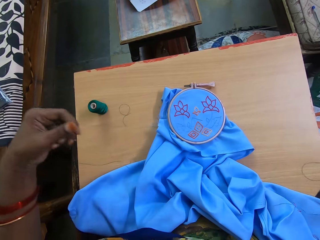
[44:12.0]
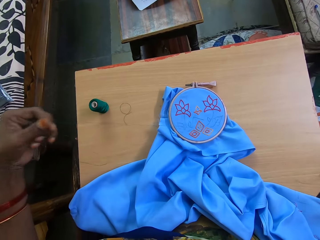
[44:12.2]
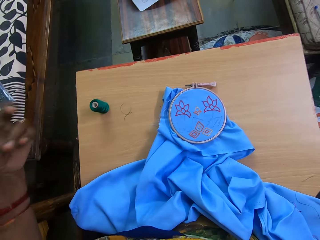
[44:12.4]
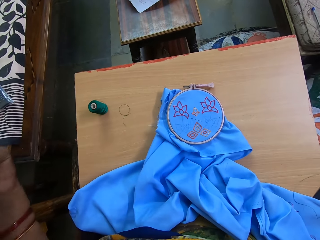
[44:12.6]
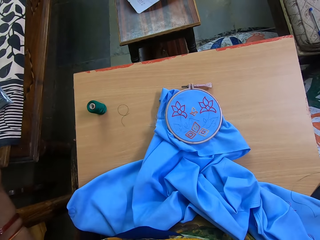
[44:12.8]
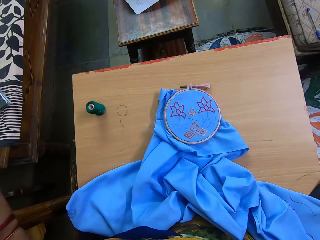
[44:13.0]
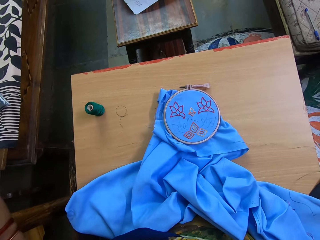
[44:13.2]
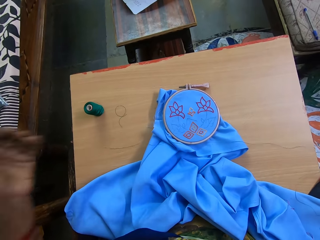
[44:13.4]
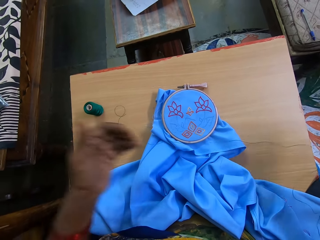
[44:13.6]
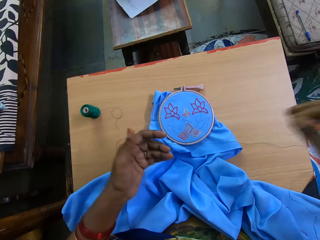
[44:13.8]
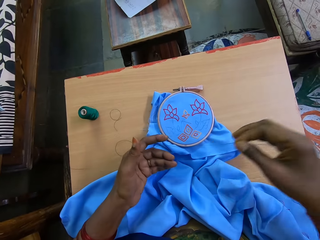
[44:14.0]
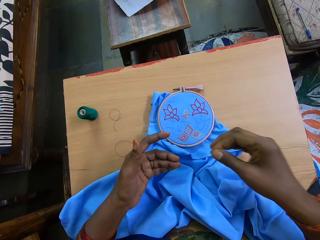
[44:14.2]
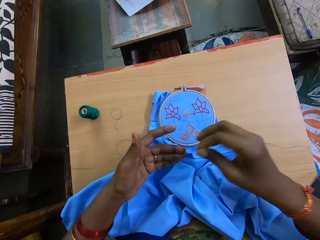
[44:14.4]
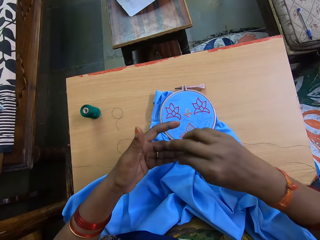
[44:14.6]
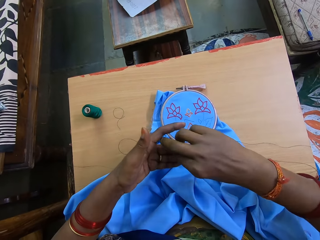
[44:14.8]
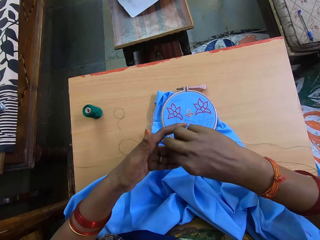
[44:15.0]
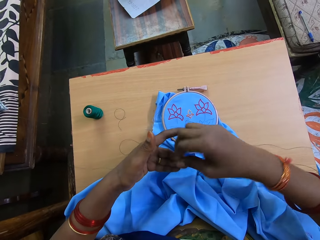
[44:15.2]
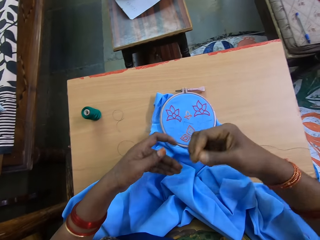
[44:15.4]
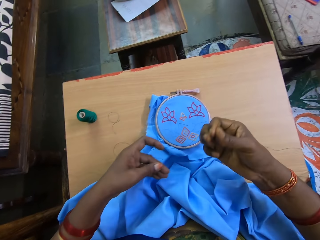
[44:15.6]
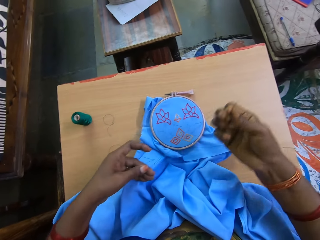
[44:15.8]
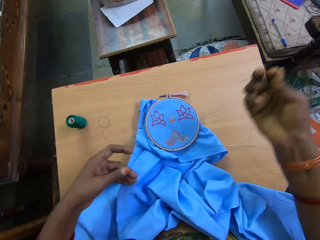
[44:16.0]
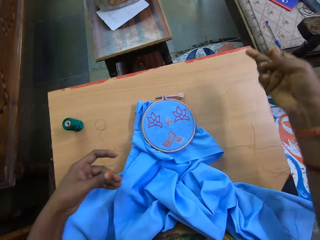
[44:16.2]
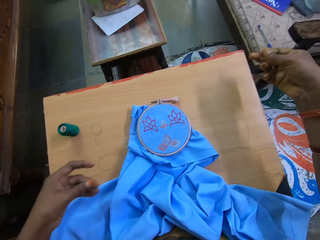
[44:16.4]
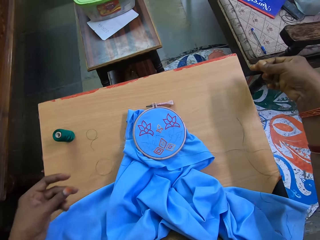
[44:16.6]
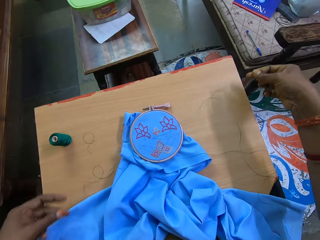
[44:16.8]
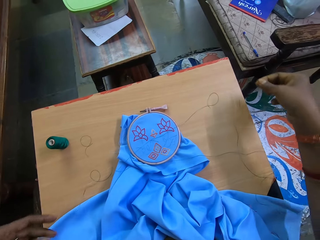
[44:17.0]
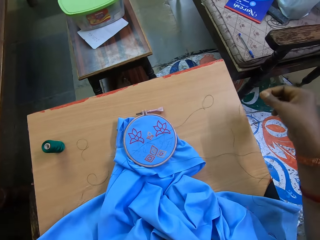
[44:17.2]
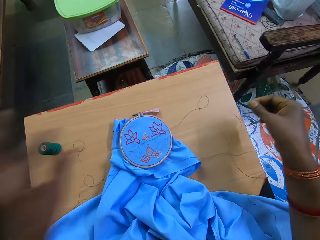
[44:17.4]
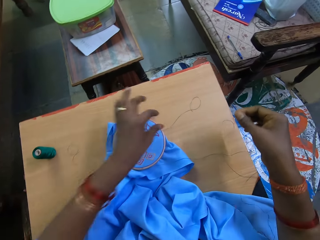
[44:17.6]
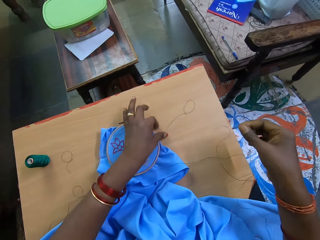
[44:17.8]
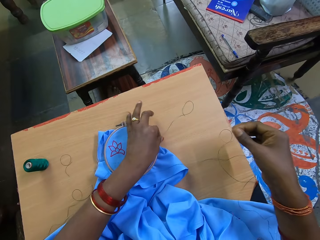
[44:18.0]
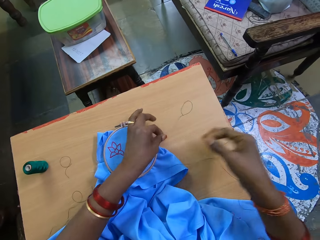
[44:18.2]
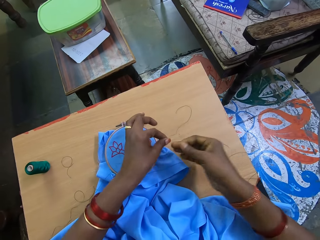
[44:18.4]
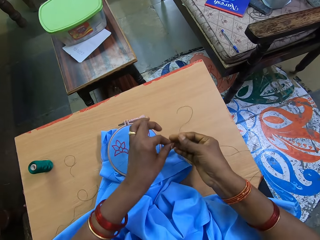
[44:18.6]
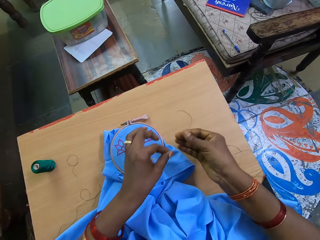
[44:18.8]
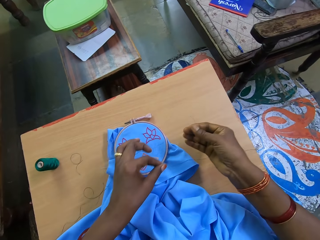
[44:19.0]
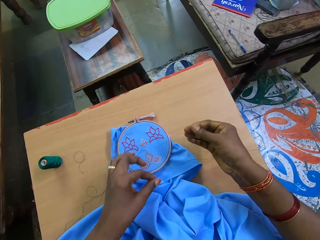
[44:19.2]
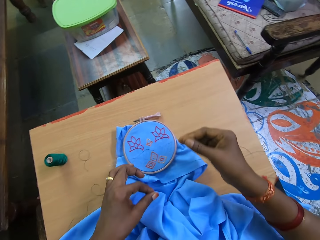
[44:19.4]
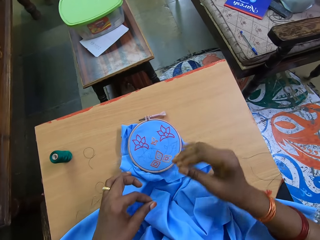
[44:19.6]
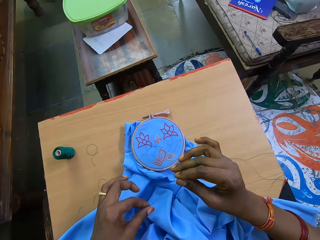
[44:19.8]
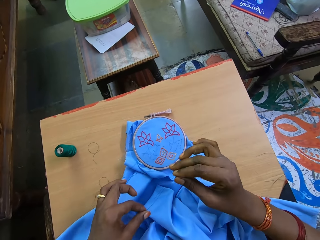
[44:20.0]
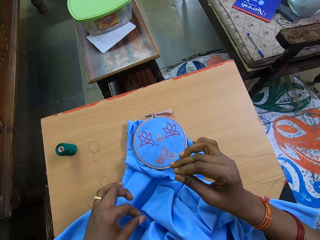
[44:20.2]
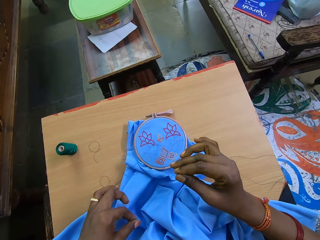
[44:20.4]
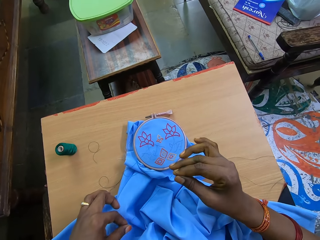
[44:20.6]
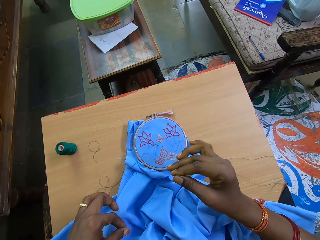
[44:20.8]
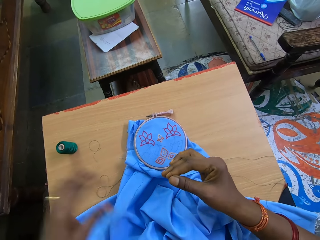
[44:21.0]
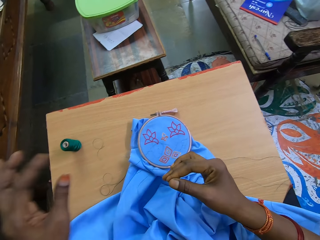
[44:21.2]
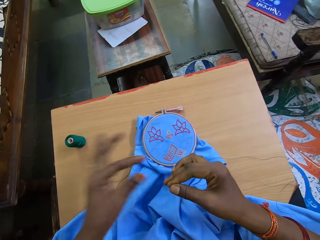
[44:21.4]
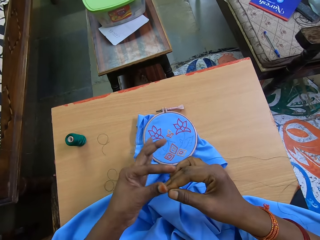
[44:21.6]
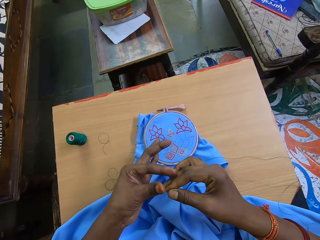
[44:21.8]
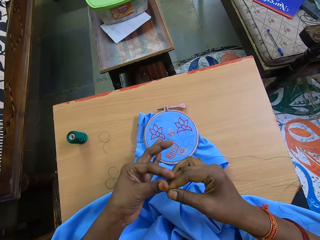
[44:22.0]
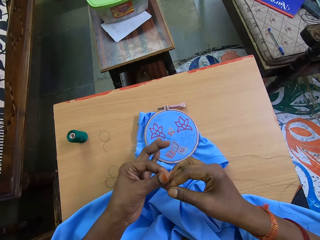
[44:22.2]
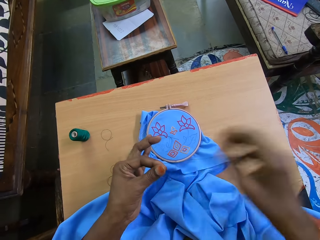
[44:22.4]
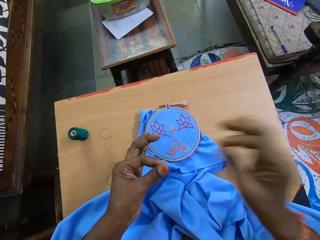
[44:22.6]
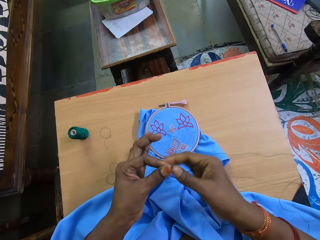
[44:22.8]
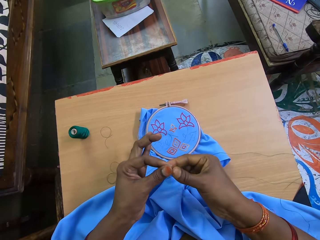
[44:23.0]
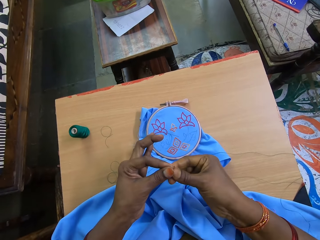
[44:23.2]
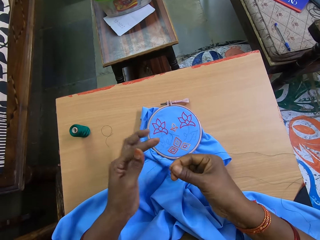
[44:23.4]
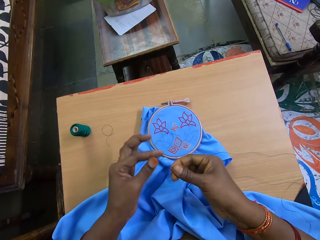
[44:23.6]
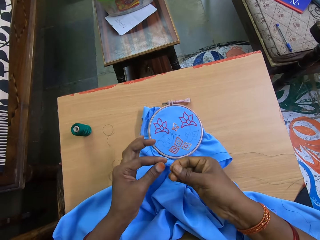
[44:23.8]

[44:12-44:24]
The camera wearer straightens the thread.

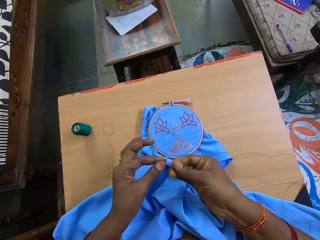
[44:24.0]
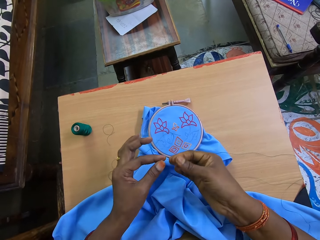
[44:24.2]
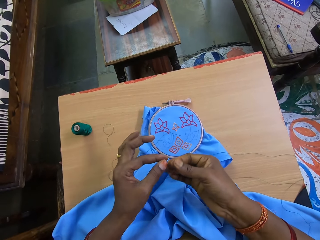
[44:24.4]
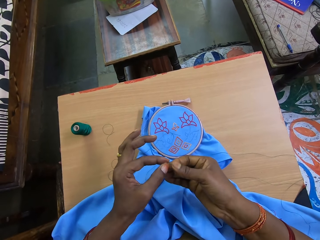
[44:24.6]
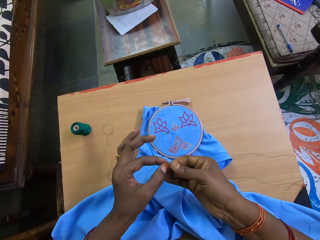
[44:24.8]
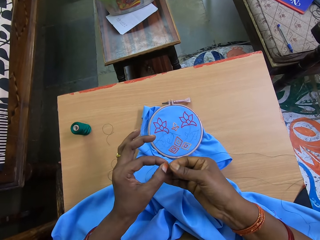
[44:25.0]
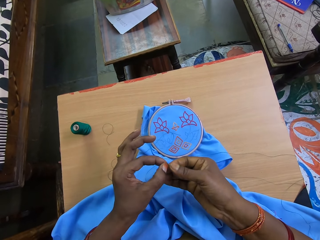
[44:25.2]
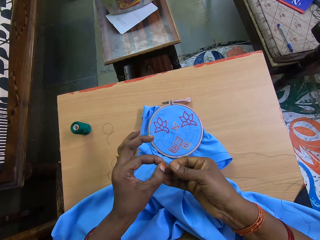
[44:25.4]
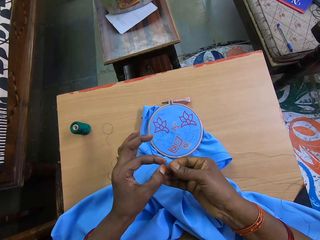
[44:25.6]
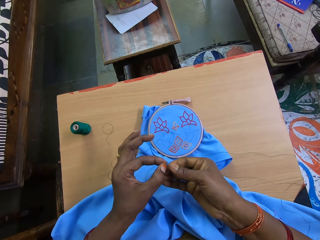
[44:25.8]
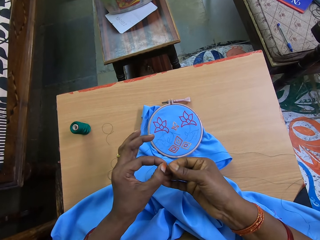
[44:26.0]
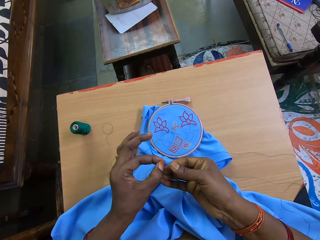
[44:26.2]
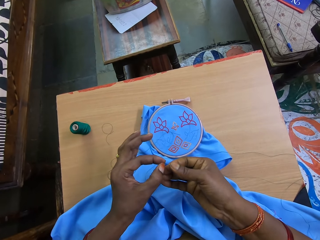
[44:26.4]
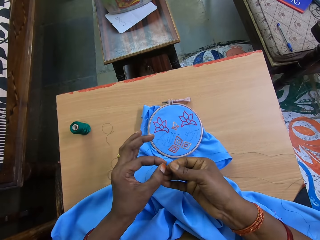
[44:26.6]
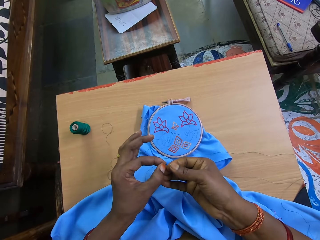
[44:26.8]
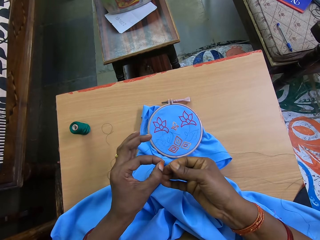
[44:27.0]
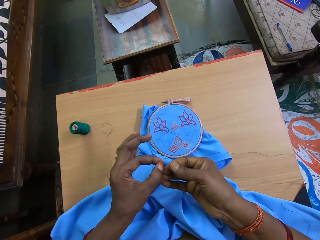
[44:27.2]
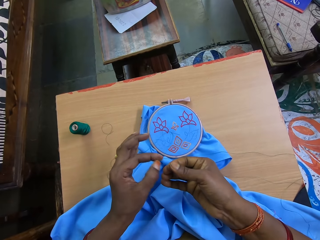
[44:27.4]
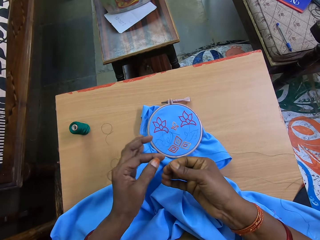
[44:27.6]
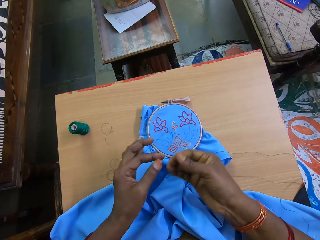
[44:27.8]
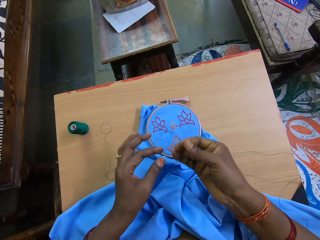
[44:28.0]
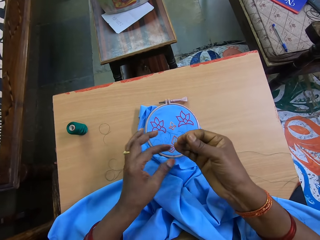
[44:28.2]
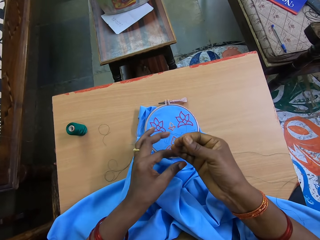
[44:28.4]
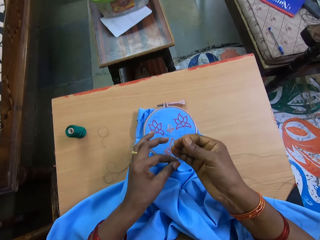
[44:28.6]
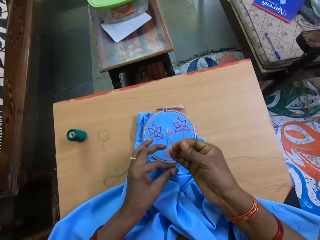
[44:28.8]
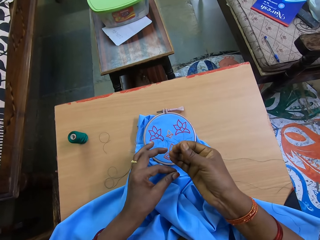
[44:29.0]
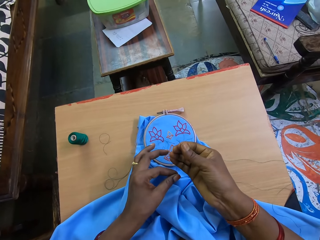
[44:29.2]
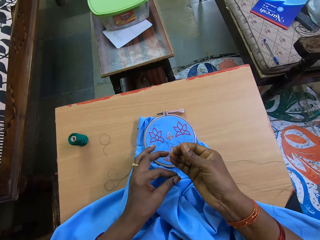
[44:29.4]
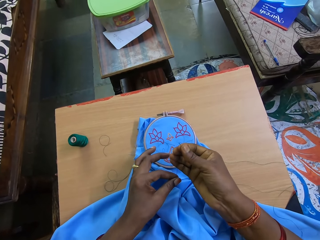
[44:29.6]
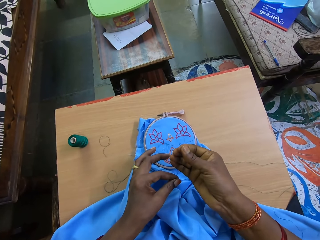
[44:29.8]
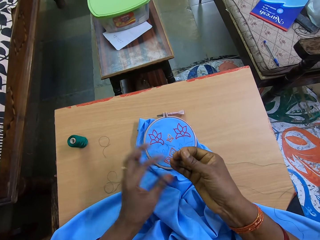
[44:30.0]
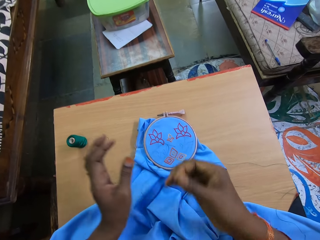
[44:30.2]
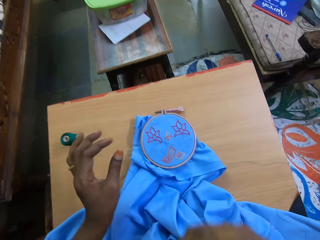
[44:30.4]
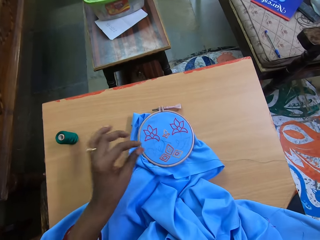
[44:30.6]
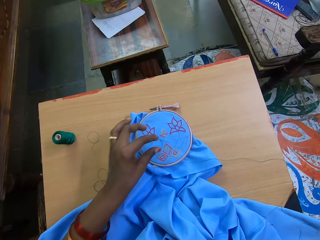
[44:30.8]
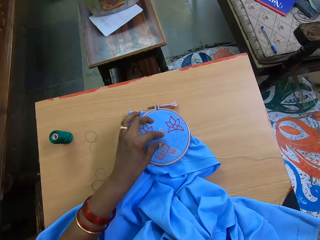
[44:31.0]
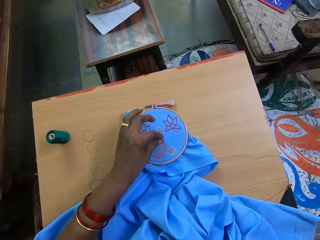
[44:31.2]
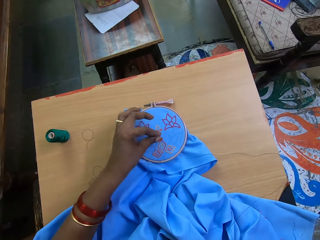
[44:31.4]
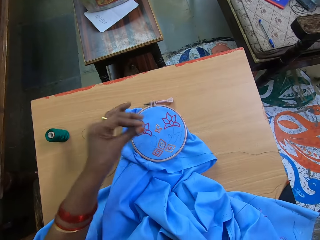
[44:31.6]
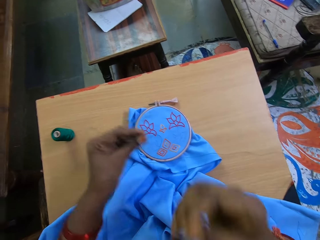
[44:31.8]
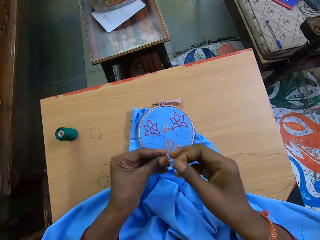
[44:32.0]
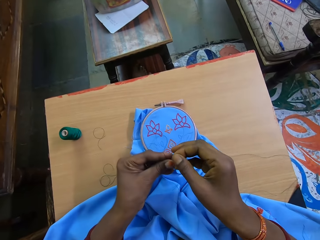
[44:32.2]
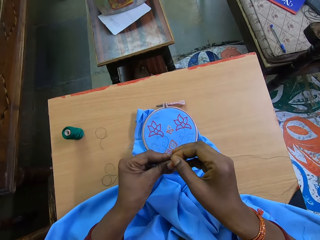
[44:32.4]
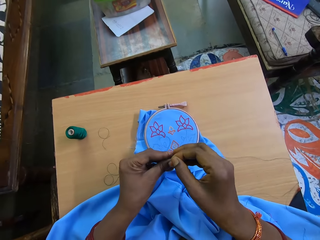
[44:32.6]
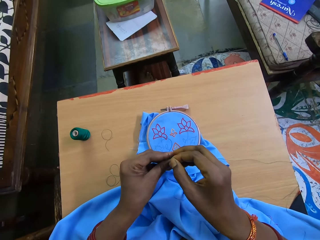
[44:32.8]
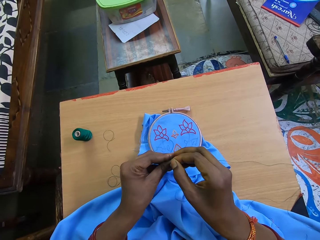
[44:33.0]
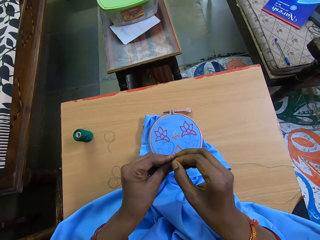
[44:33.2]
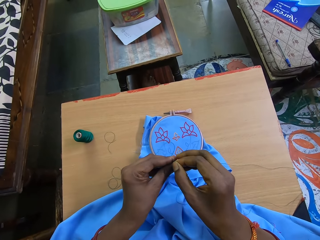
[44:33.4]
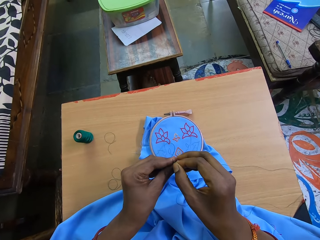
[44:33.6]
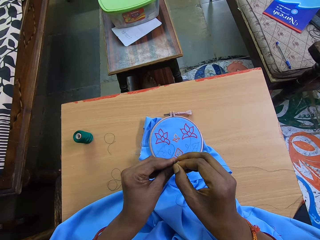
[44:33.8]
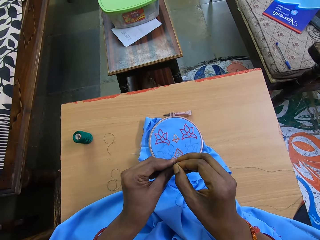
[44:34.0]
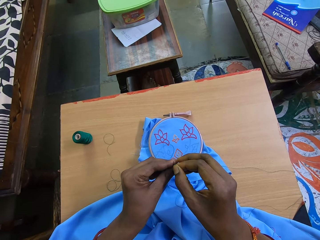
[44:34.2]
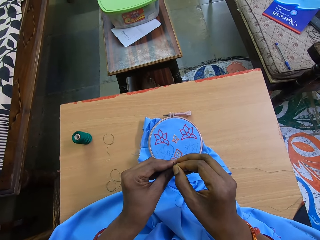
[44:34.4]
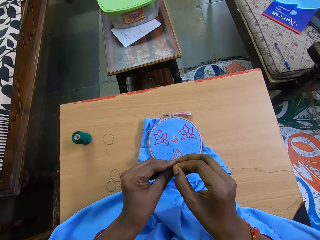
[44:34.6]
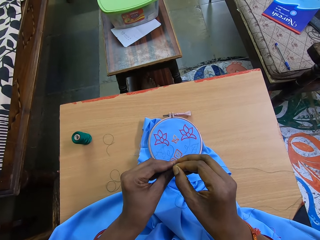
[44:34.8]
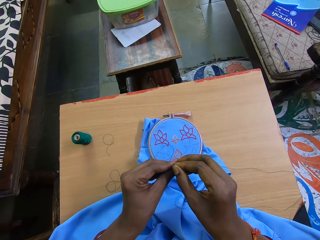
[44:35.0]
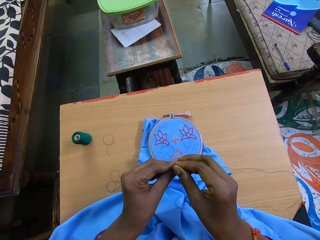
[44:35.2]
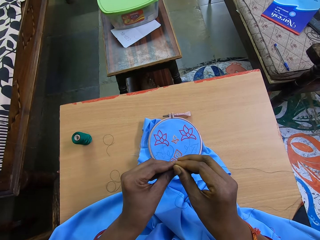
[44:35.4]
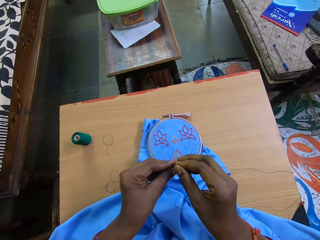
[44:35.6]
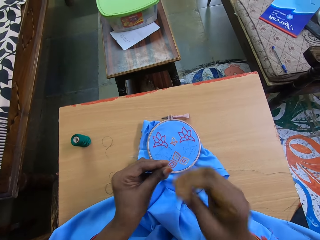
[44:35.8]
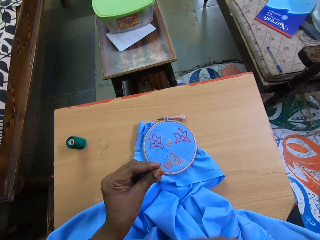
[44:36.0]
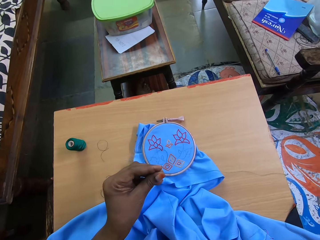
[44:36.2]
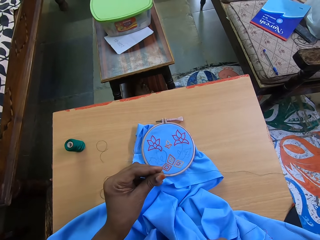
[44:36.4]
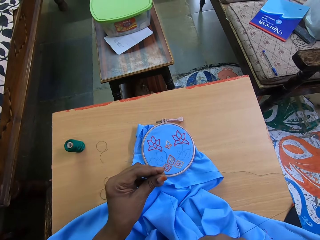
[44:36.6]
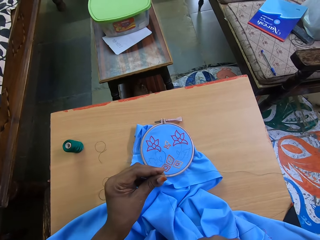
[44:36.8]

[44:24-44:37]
The camera wearer raises the thread in her right hand. She picks the thread from the embroidery with her left hand. She picks the needle from the fabric. She prepares the threads for sewing with both hands. She slots the thread on the needle.
